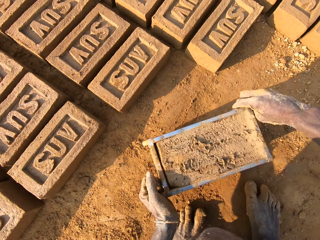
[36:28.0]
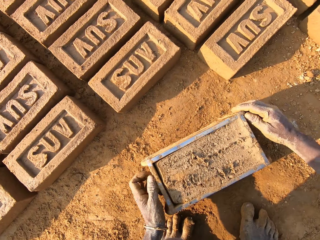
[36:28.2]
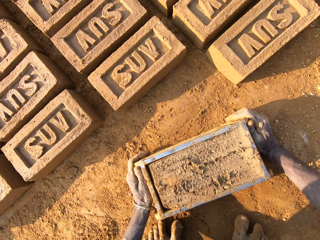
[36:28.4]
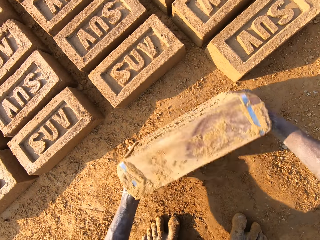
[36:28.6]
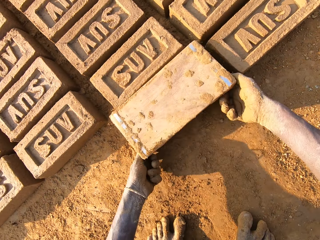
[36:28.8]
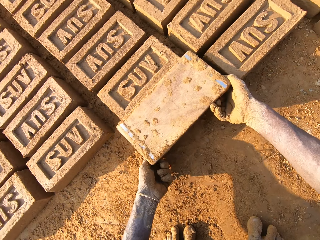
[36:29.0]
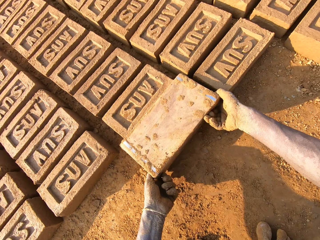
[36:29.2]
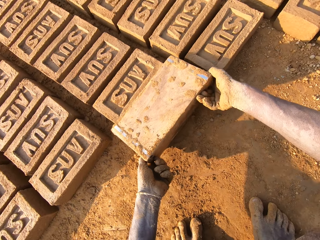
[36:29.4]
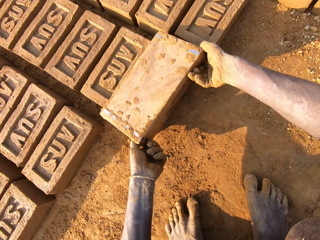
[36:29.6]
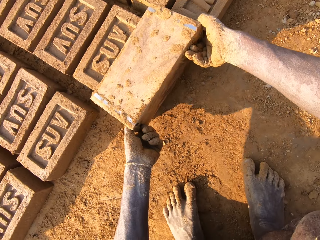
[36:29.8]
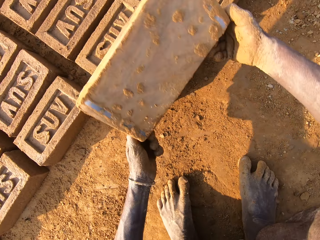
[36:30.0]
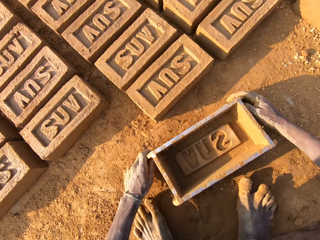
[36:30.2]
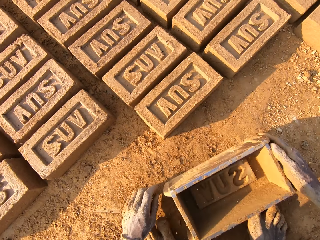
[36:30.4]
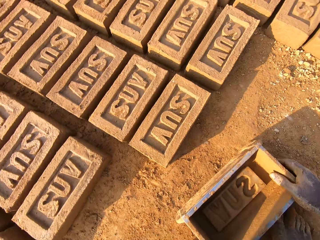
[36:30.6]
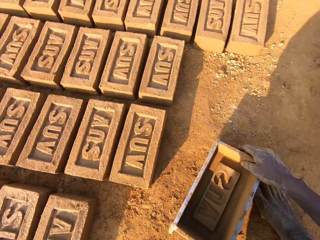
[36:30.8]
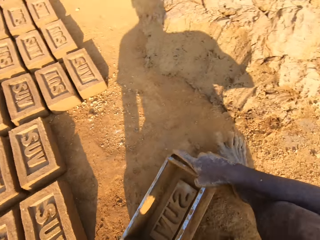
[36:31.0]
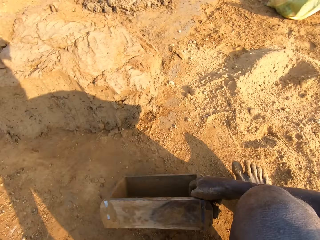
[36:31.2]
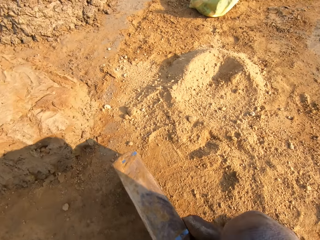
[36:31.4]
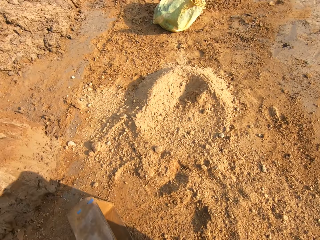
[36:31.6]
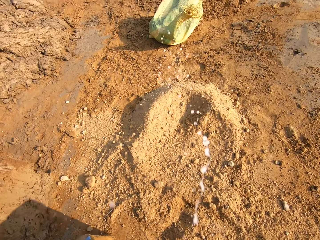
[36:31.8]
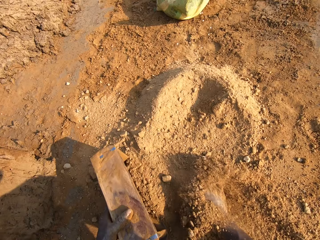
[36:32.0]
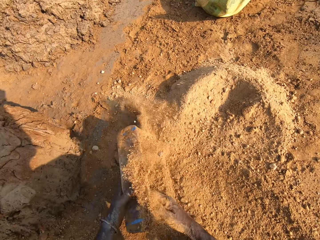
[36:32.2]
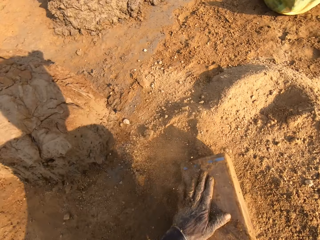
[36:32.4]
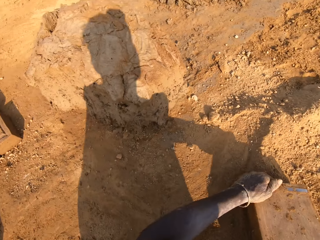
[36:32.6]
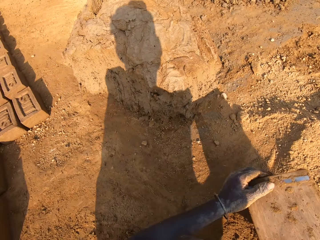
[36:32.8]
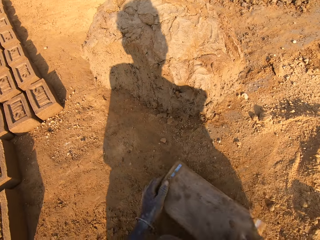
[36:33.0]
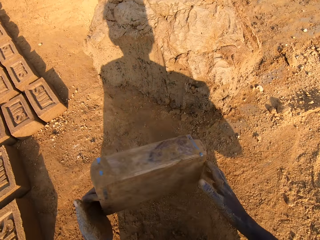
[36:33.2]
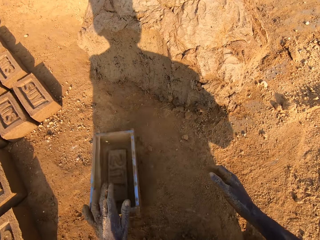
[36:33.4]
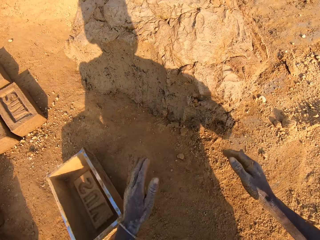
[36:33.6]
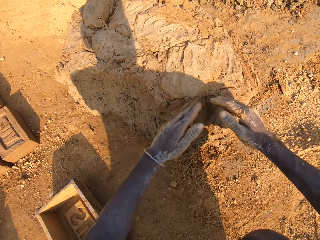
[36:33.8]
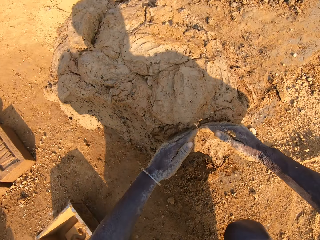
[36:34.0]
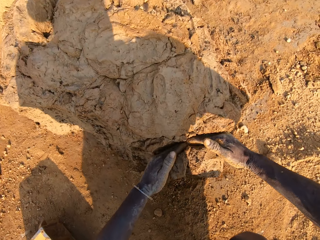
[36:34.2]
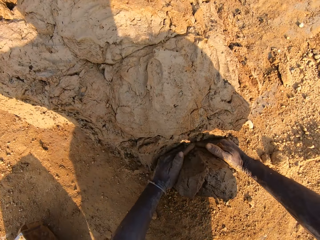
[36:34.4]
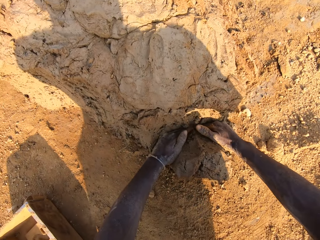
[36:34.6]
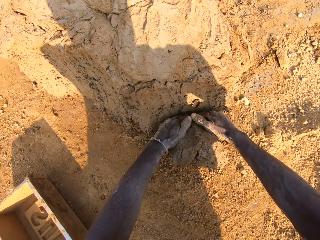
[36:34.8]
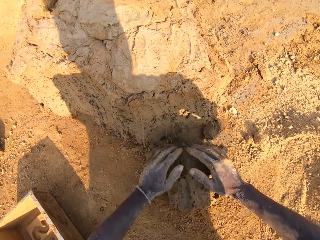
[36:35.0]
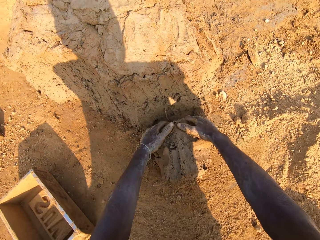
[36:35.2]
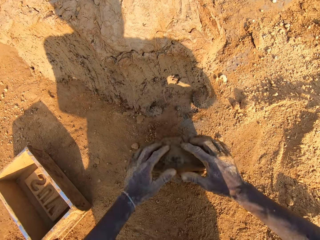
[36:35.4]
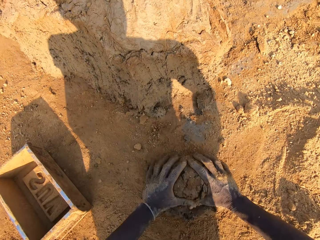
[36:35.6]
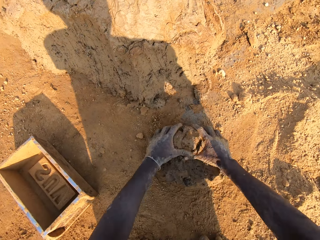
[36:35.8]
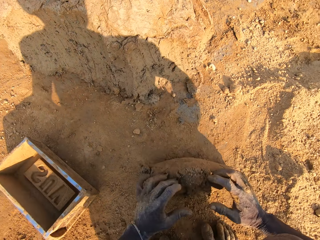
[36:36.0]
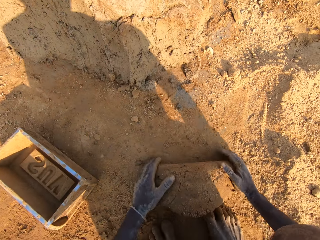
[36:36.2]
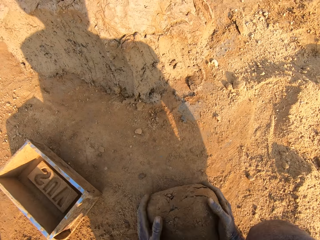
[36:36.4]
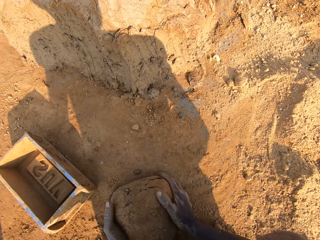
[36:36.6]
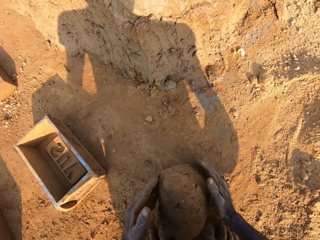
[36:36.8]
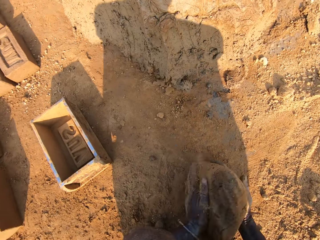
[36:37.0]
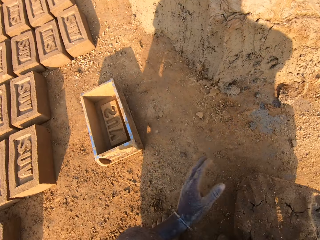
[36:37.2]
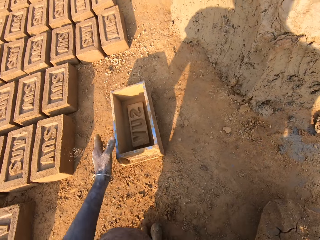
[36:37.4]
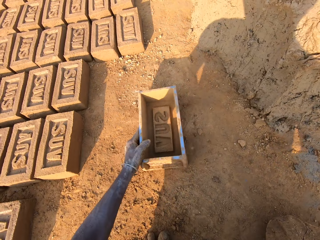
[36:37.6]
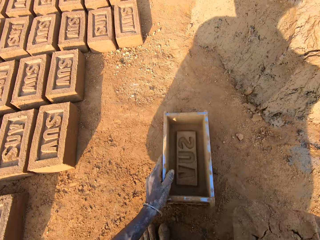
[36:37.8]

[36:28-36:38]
The camera wearer lifts away the wooden box or pan. He drops the pan on the floor. He turns the pan upside down on the floor. He removes the mold mud from the pan on the floor. He places the wooden box on the ground. He turns around with the pan in his hand. He lifts away the wooden box. He spits on the ground. He puts some sand in the pan with his right hand. He empties the wooden box. He removes the pan from the sand on the floor. He drops the pan on the floor. He takes some mud from the floor. He rolls the mud on the sand on the floor. He moves the pan forward with his left hand.

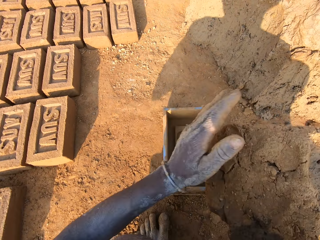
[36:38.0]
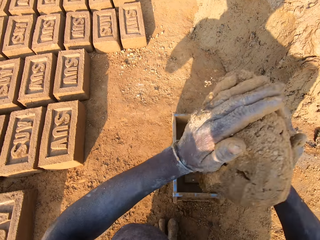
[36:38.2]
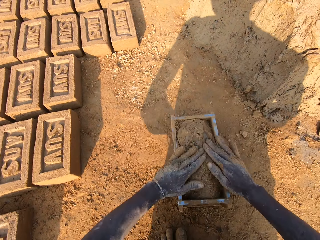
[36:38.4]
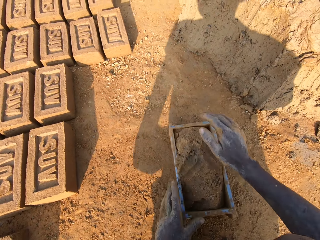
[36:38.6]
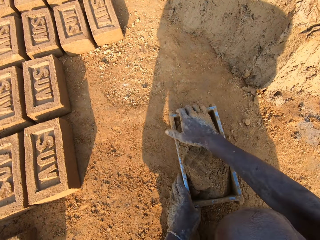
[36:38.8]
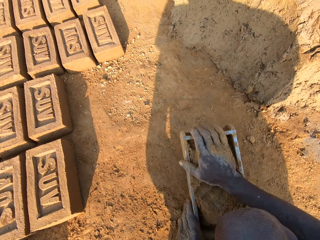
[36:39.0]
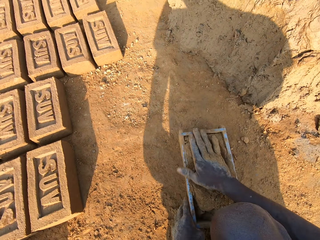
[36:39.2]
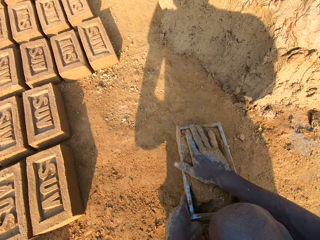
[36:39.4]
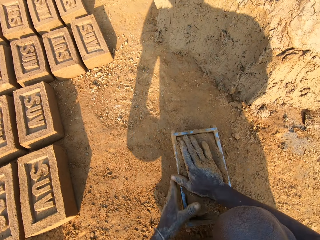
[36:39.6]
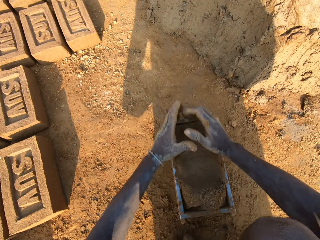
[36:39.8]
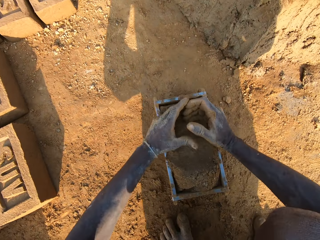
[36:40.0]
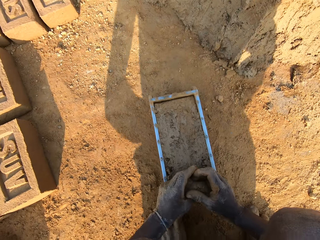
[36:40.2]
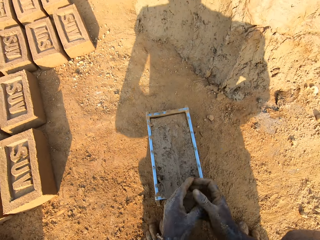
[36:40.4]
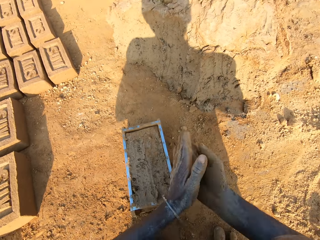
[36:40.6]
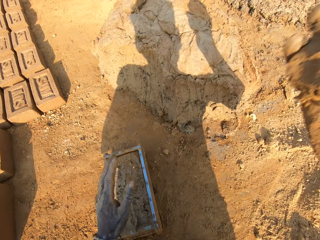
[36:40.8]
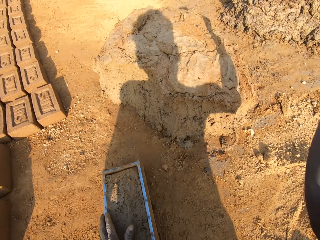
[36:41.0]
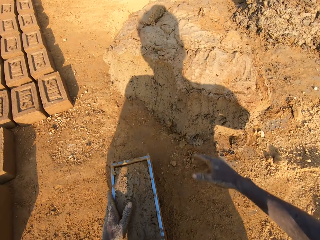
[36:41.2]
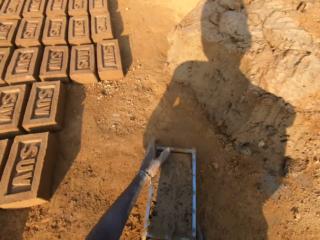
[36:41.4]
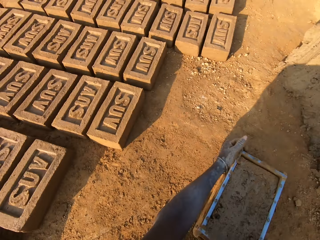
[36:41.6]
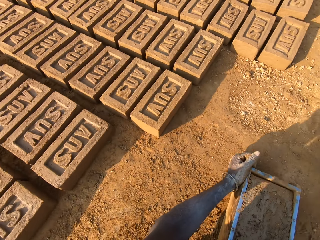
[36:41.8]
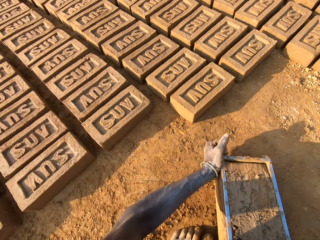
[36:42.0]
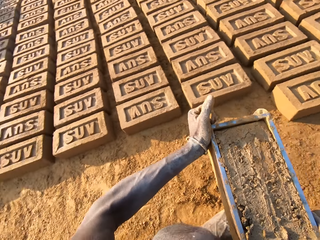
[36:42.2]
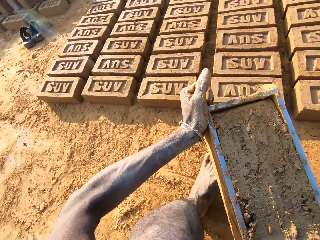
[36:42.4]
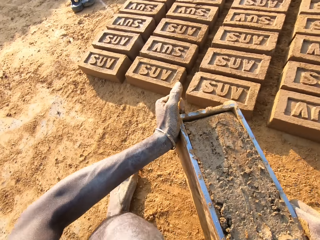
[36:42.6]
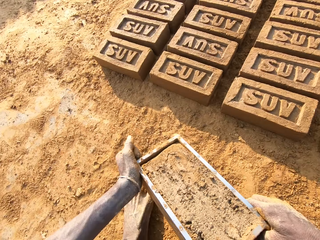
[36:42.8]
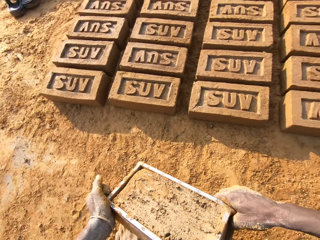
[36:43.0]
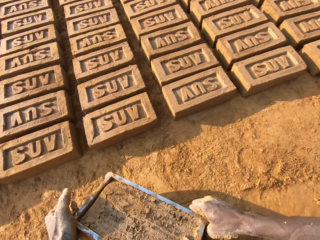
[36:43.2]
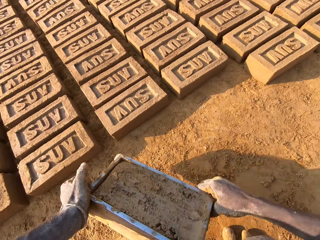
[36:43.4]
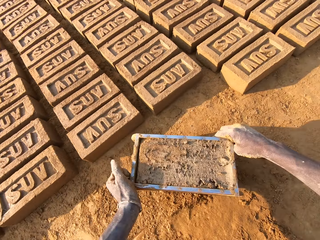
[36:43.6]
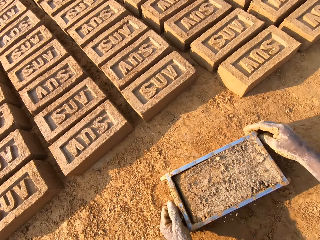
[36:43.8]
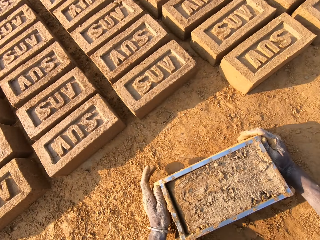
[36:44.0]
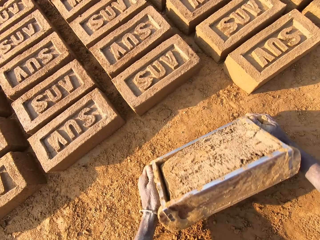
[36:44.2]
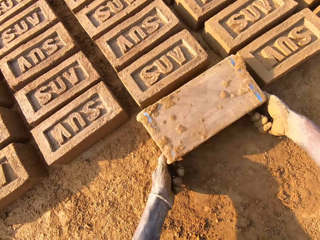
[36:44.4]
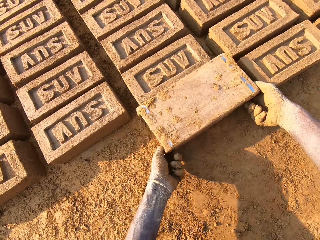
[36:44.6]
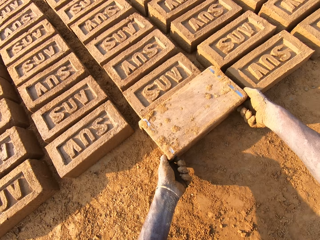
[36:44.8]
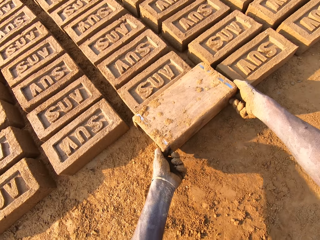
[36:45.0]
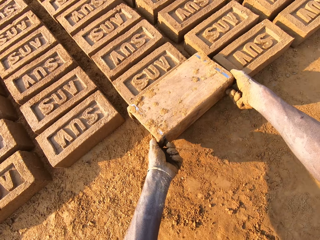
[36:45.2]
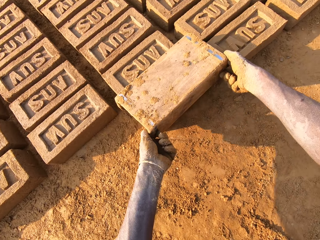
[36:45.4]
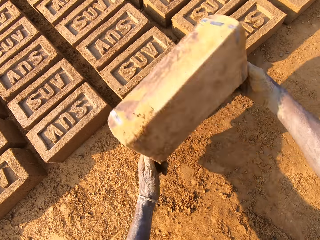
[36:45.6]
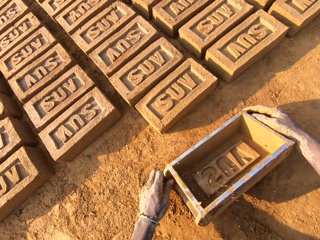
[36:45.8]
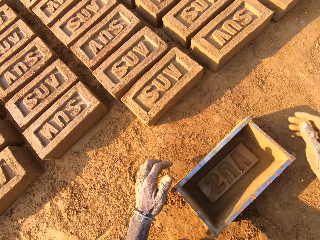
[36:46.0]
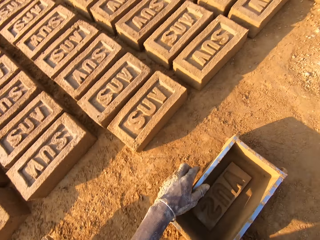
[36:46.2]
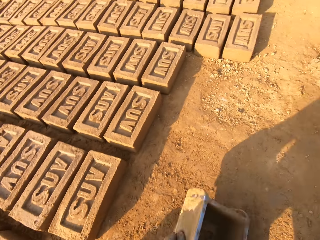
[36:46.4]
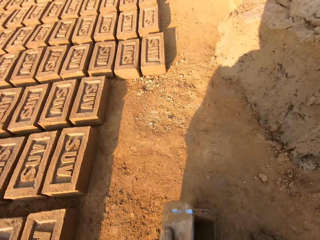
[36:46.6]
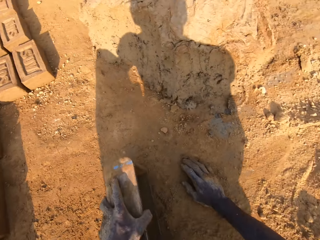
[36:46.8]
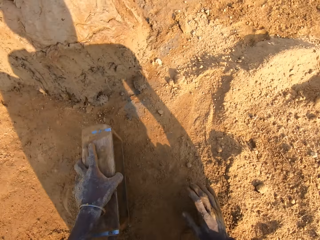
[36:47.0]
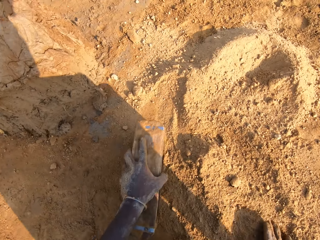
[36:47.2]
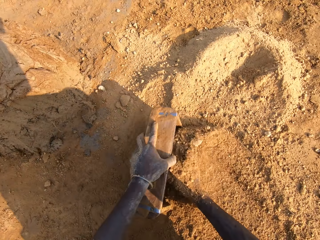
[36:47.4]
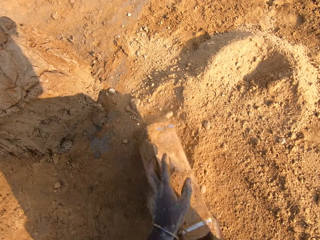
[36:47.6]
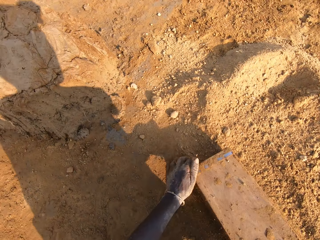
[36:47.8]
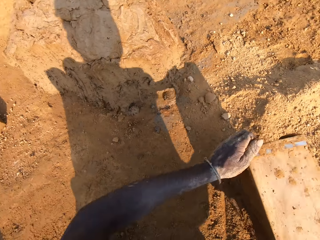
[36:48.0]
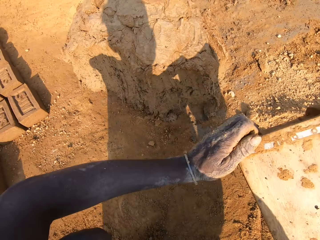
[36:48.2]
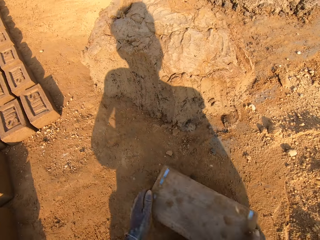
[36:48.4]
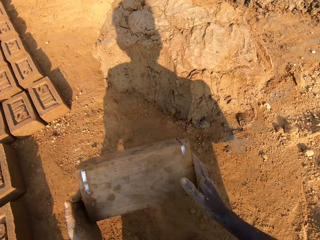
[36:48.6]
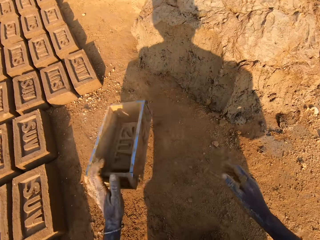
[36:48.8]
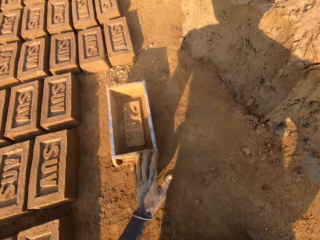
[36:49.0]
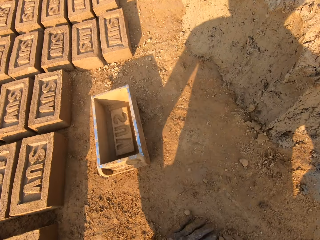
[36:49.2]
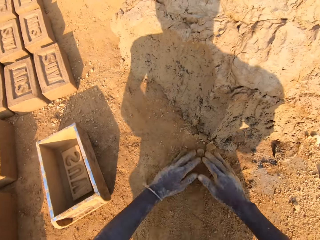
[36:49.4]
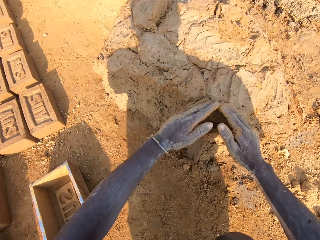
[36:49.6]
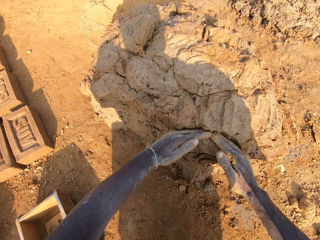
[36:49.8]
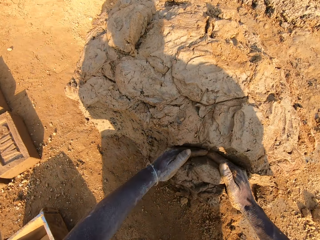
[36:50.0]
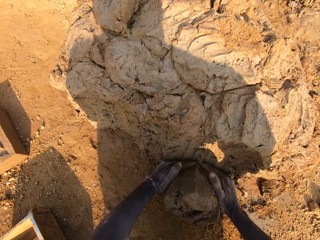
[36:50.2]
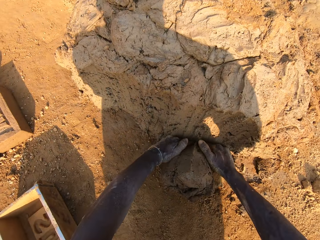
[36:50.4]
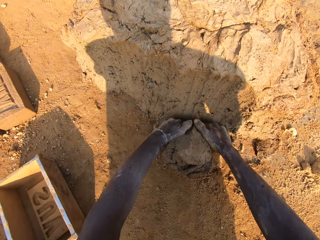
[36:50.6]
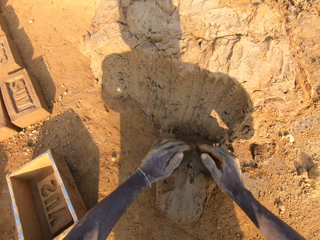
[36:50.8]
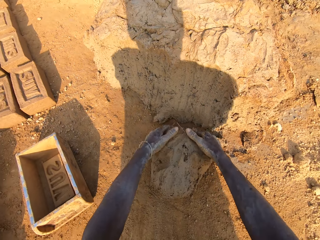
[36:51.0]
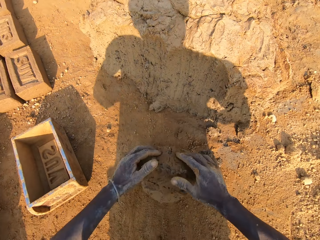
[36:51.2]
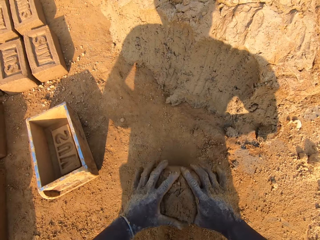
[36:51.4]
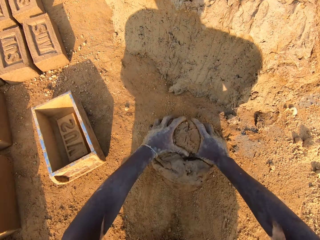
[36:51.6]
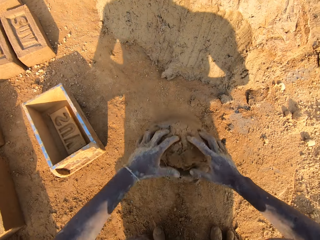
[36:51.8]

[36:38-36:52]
The camera wearer puts the mud in the pan or wooden box. He presses the mud in the pan with his hand. He removes excess mud in the pan with his hands. He throws the mud in his hand on another mud on the floor. He turns around with the pan in his hand. He lifts away the wooden box. He drops the pan on the floor. He turns the pan upside down on the floor. He removes the mold mud from the pan on the floor. He places the wooden box on the ground. He lifts away the wooden box. He puts some sand or soil in the pan with his right hand. He empties the wooden box. He removes the pan from the sand on the floor. He drops the pan on the floor. He rubs his hands on the soil. He takes some mud from the floor. He rolls the mud on the sand on the floor.
